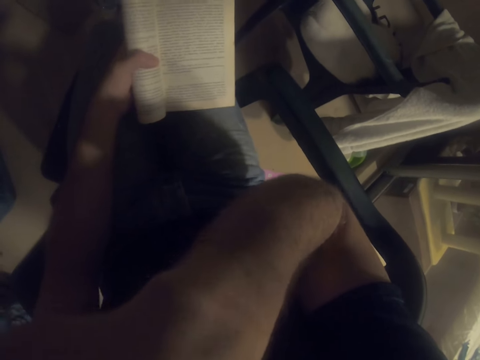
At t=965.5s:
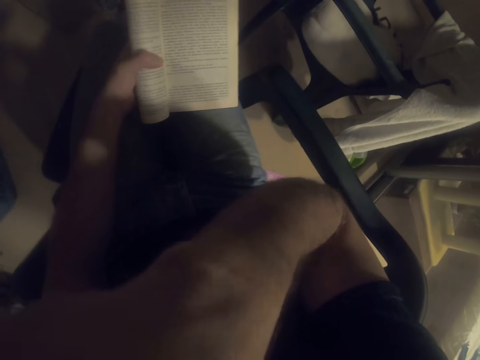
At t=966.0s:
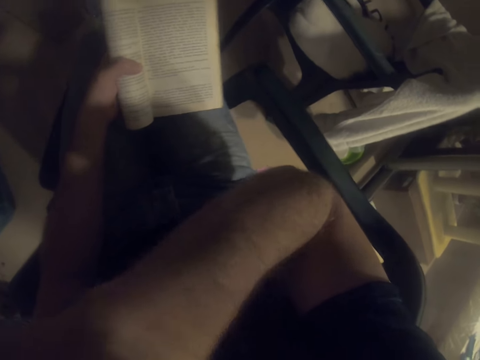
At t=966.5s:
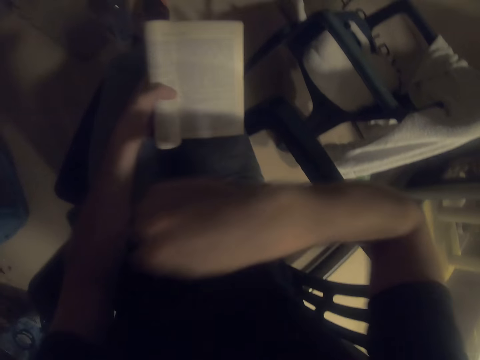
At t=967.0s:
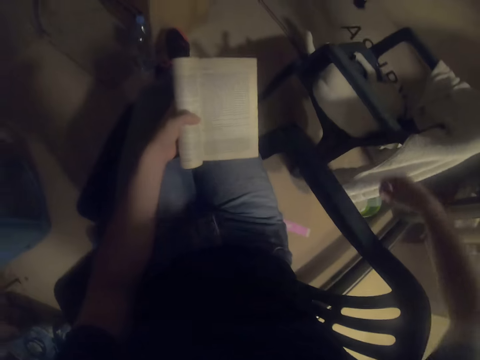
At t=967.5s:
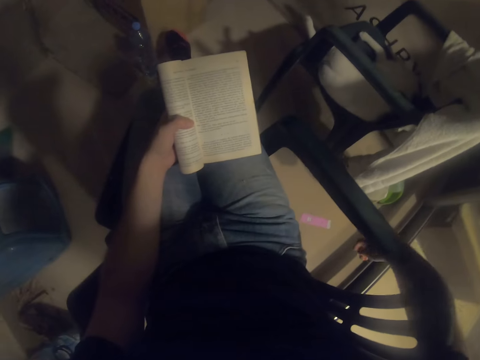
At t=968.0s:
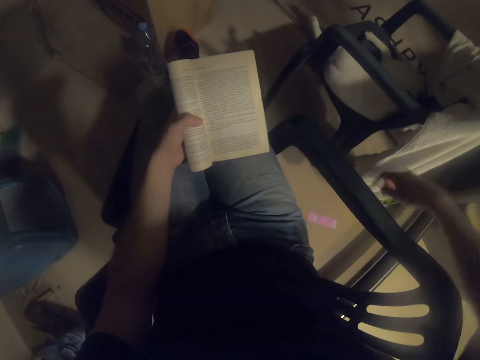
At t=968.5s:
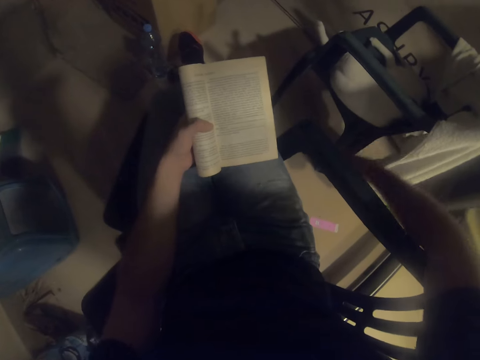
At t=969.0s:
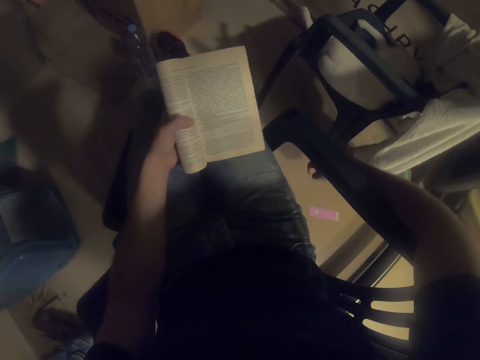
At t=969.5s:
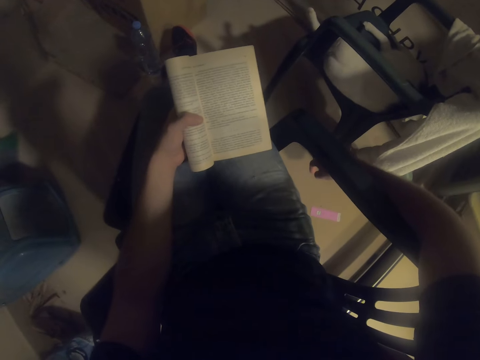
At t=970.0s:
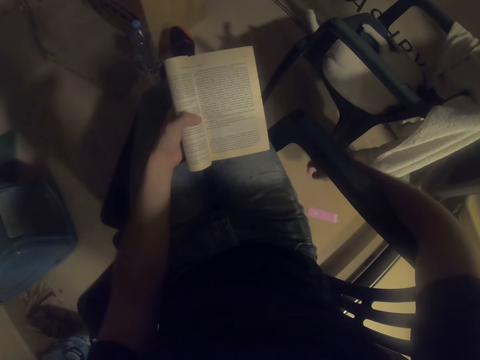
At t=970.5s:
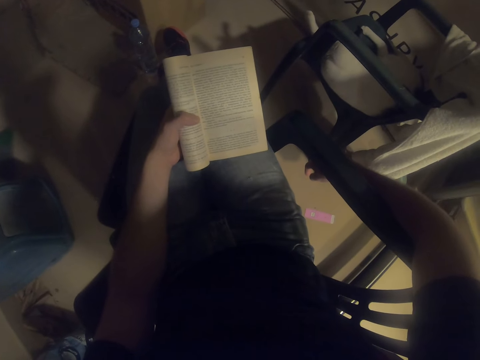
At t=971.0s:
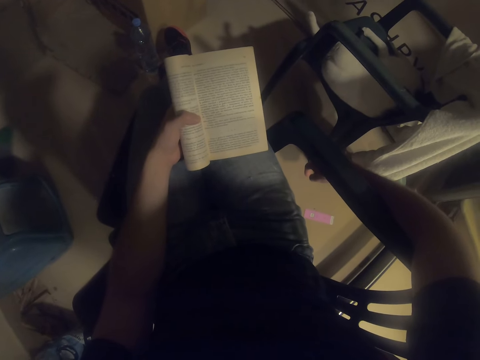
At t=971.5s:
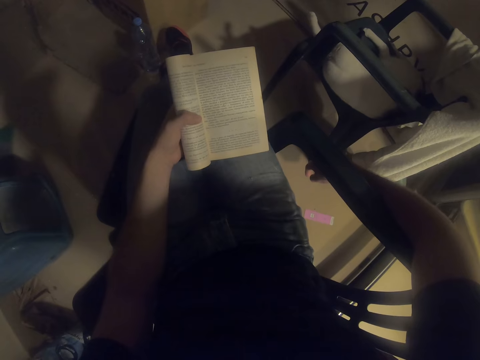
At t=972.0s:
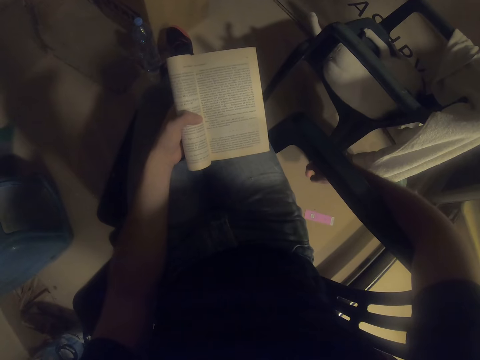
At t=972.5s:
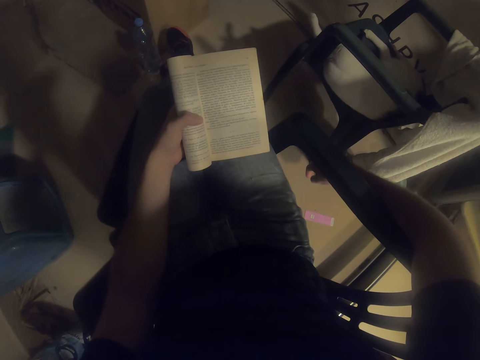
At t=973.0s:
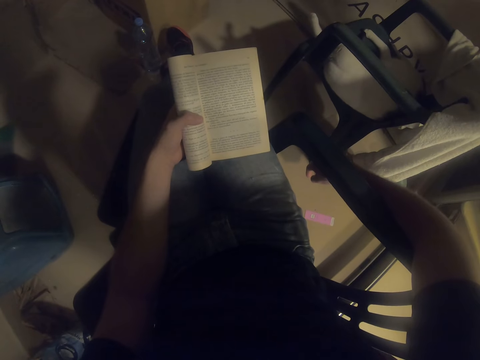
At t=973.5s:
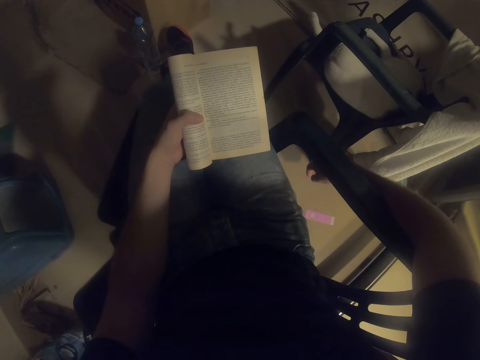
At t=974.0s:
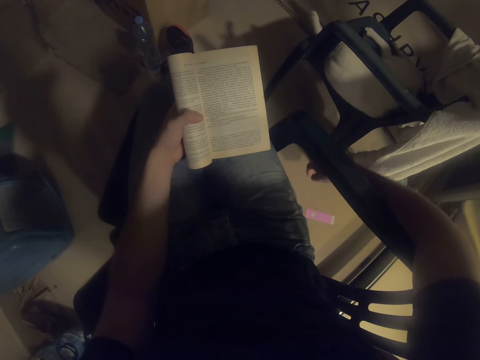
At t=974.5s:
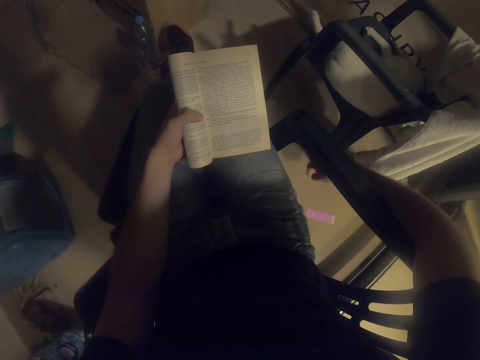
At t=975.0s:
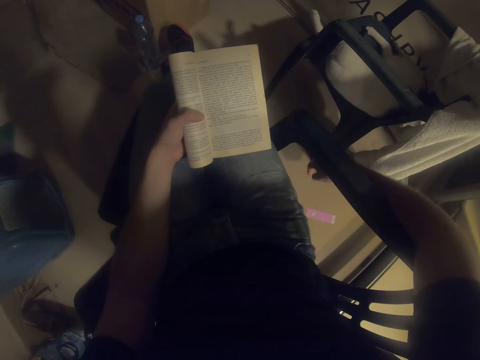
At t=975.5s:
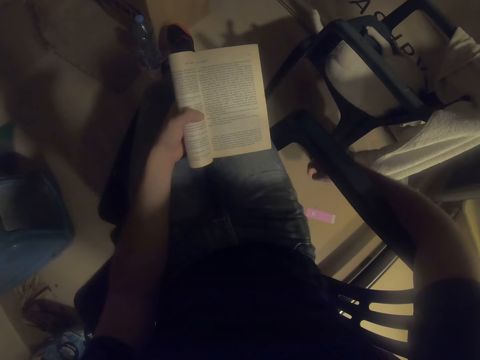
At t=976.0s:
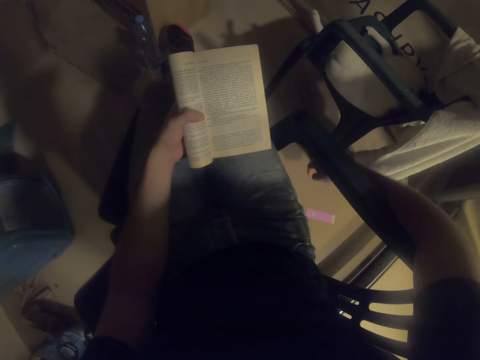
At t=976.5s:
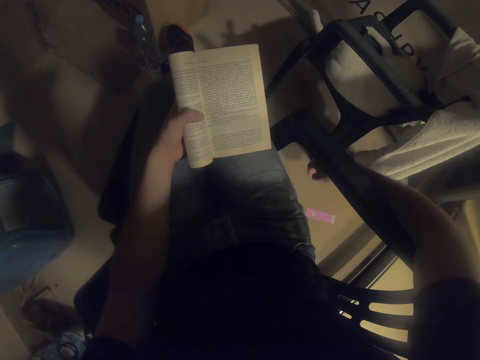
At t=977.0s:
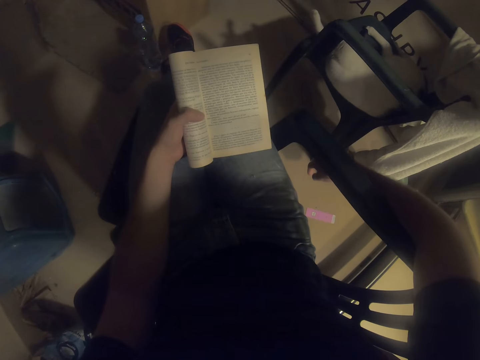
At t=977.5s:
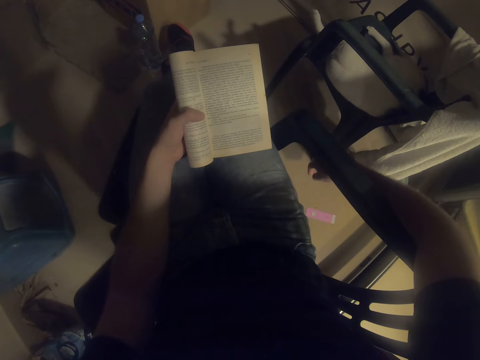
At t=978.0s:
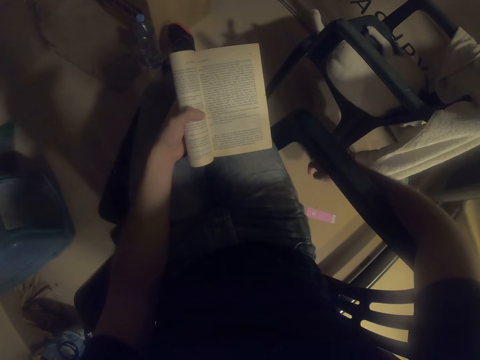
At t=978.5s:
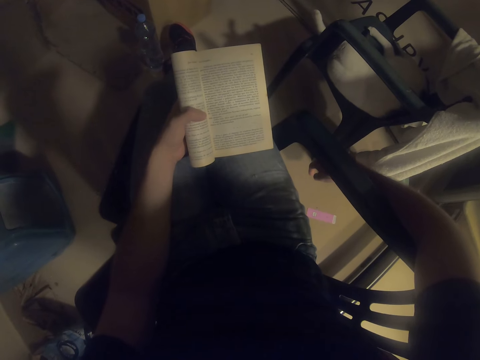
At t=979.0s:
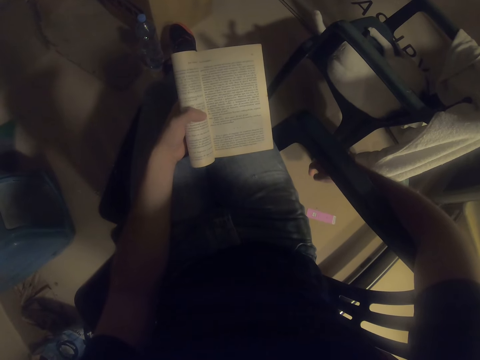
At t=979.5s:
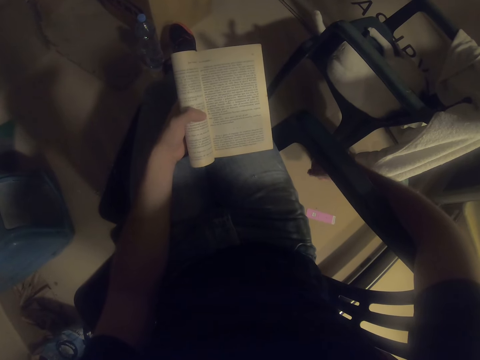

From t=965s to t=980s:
The camera wearer reads a book. They place the right hand on the chair arm. They read the book.

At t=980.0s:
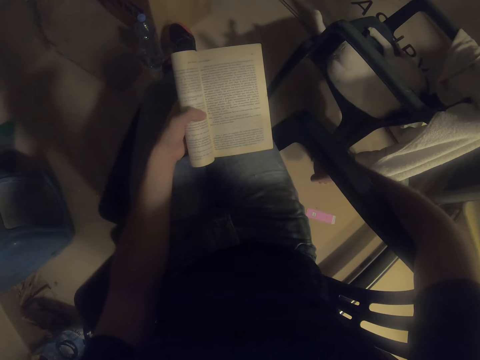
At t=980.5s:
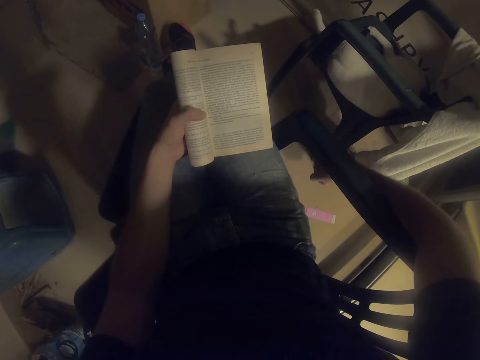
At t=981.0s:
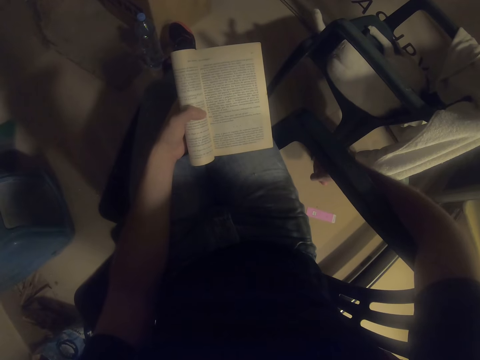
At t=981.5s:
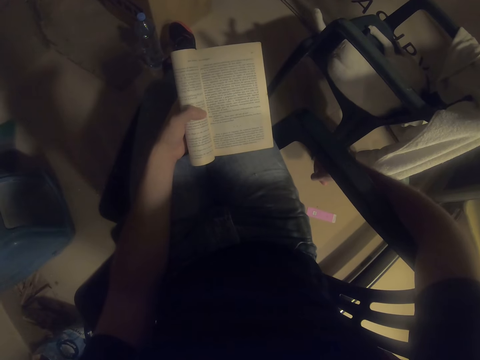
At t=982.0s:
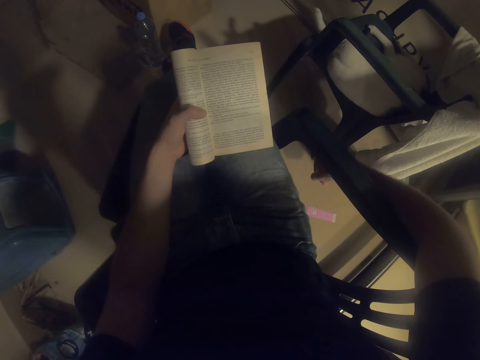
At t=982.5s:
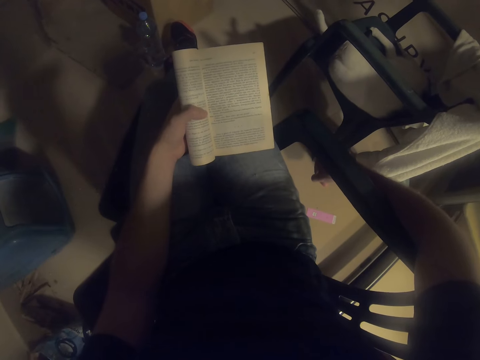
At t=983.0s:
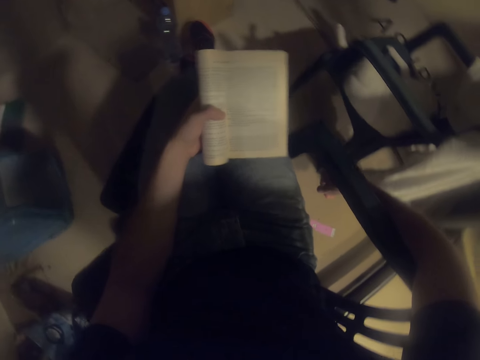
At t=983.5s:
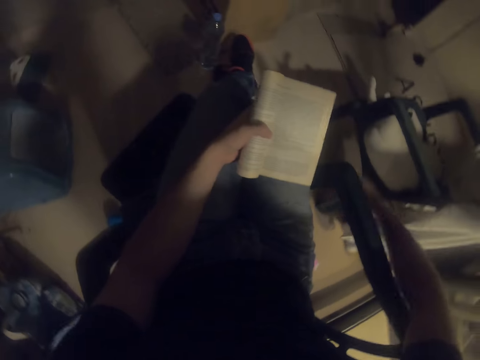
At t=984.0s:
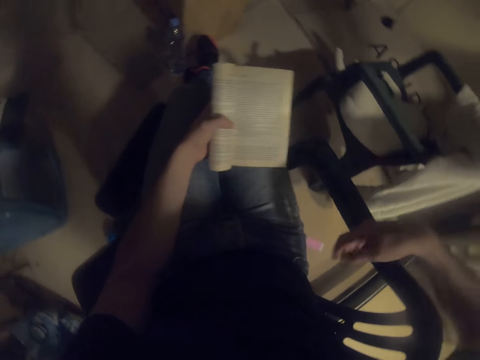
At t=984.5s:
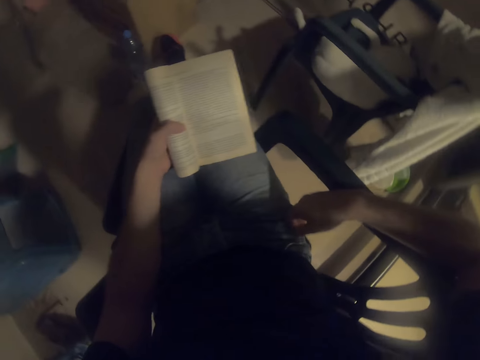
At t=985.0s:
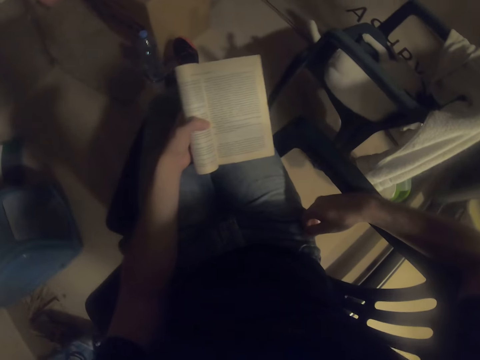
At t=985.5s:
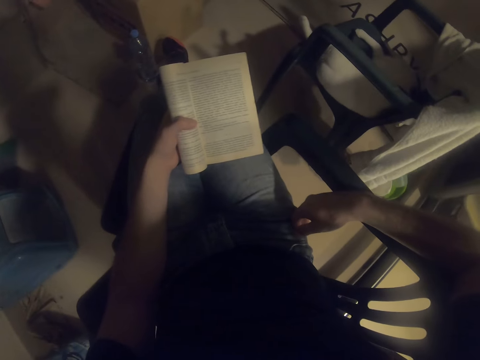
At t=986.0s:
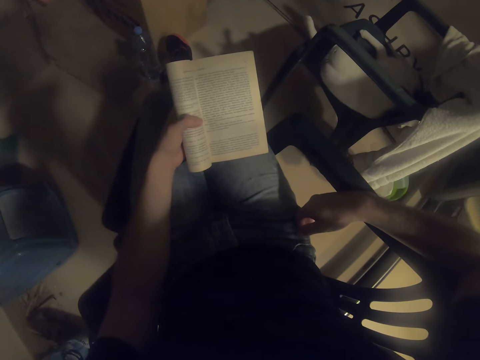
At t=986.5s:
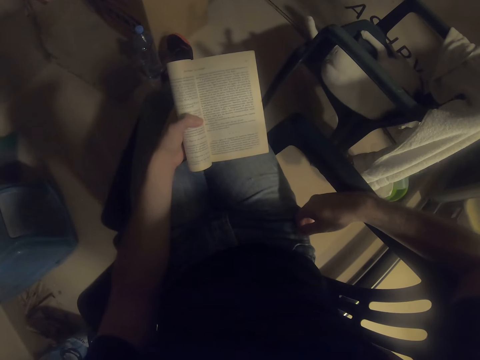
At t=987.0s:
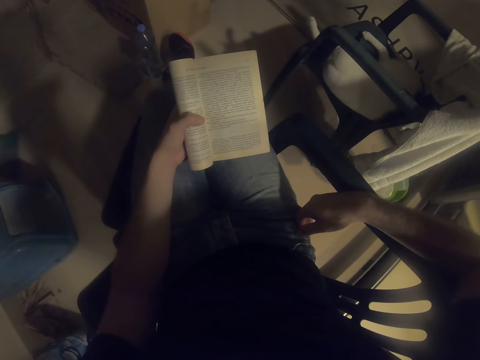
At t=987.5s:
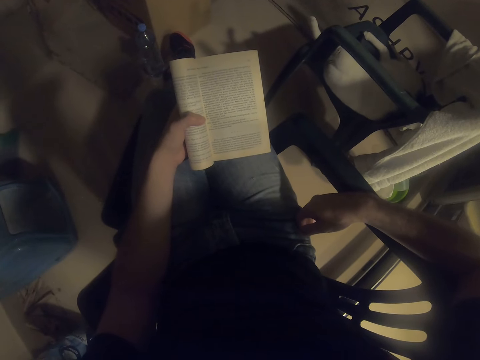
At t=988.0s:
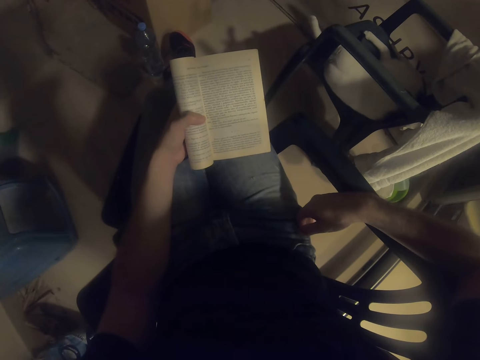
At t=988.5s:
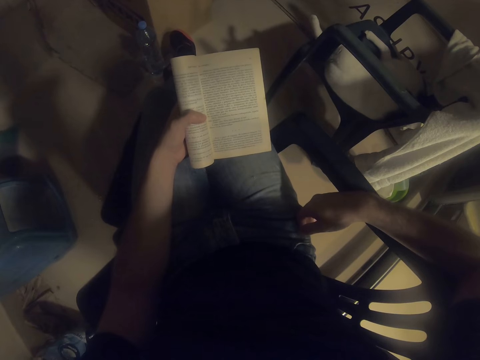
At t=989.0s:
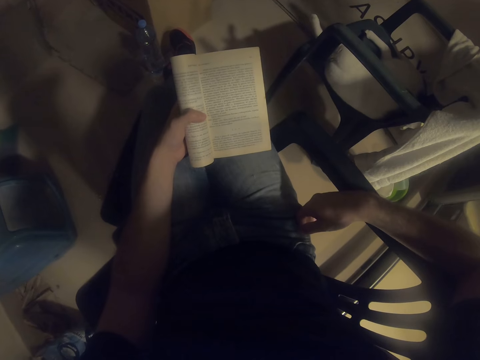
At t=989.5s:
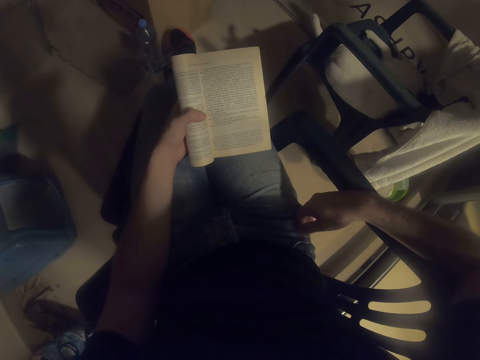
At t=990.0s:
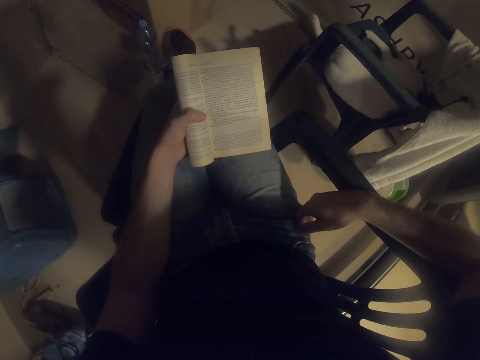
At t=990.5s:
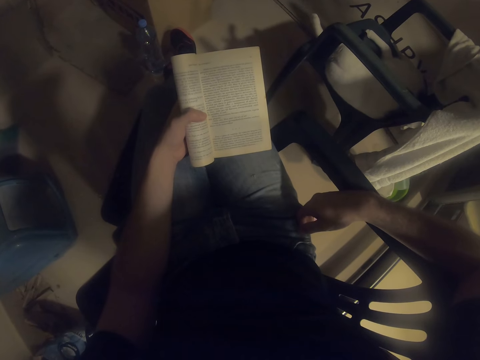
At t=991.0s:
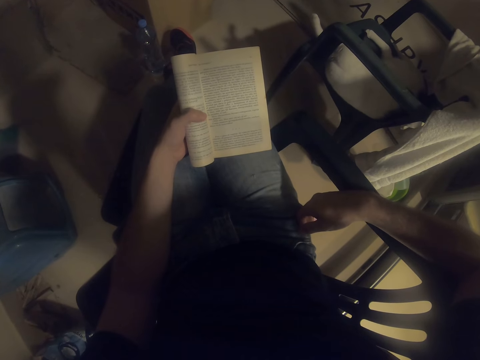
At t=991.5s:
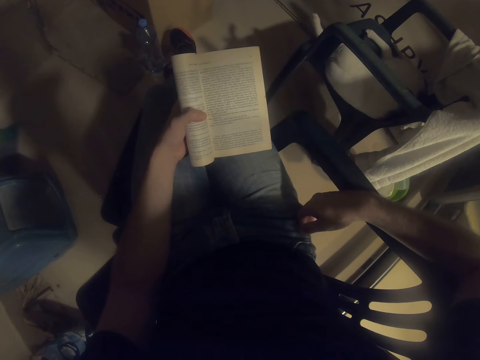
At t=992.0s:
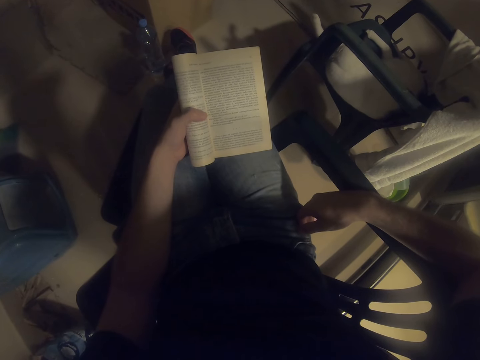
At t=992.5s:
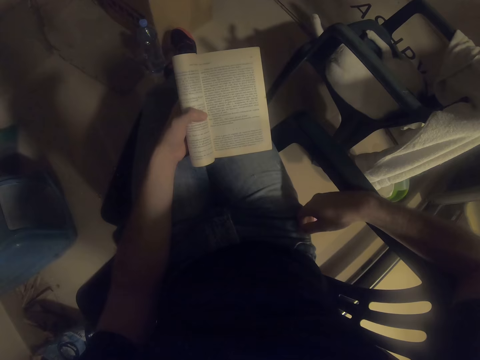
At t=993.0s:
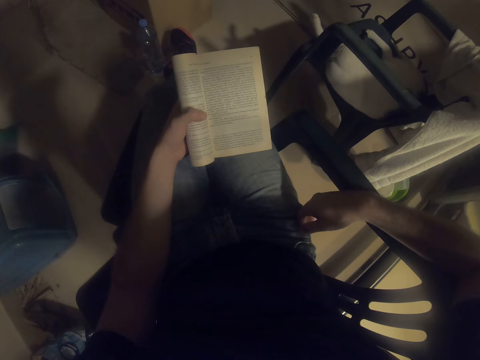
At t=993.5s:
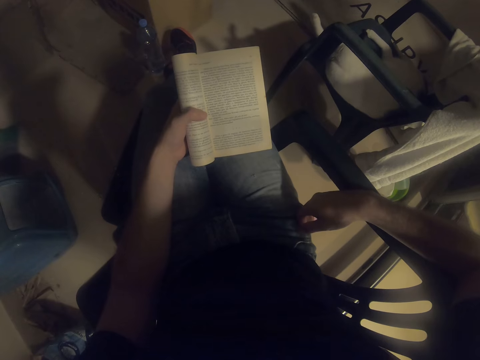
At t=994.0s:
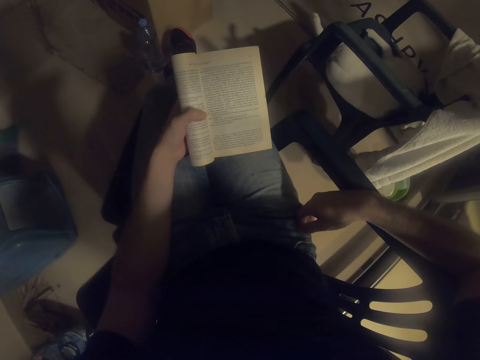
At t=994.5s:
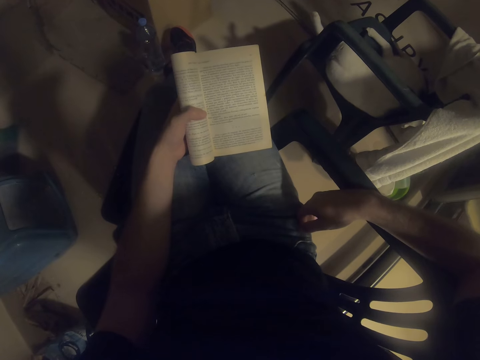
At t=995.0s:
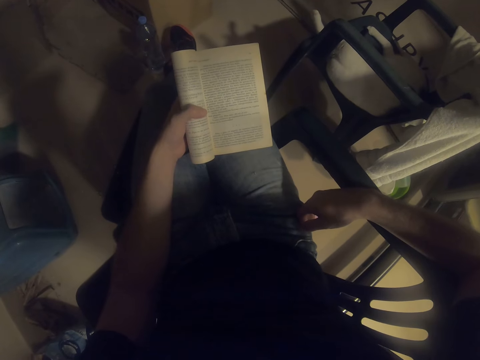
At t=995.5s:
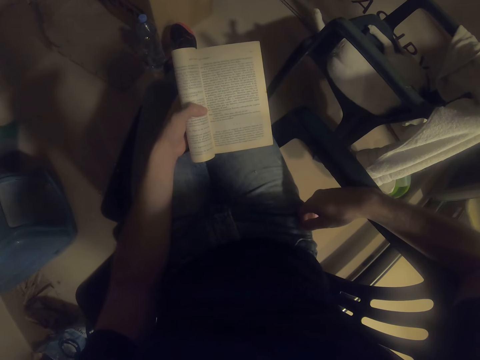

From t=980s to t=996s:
The camera wearer places the right hand on the chair arm. They read a book.
